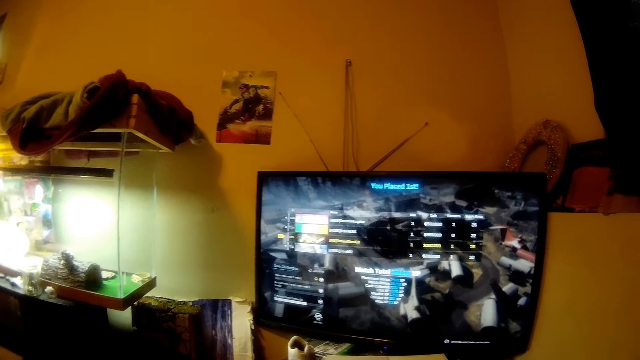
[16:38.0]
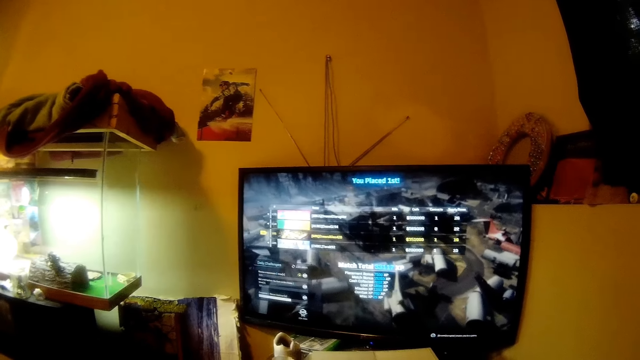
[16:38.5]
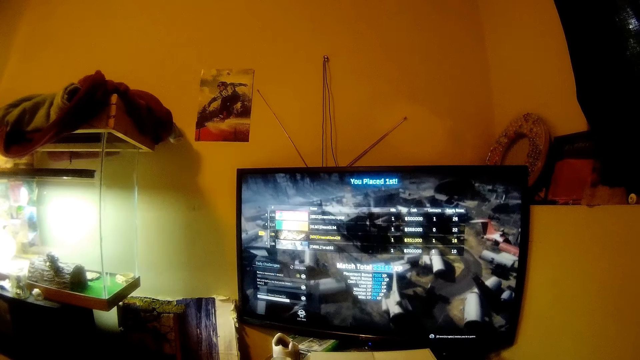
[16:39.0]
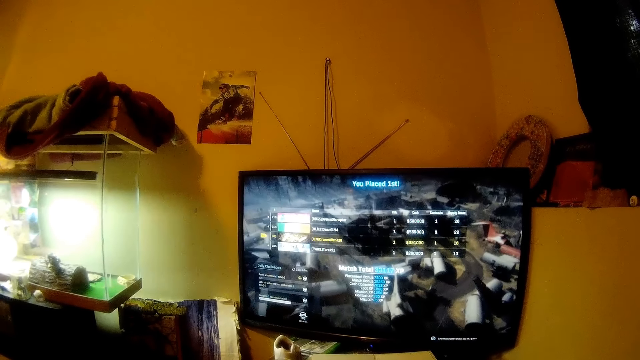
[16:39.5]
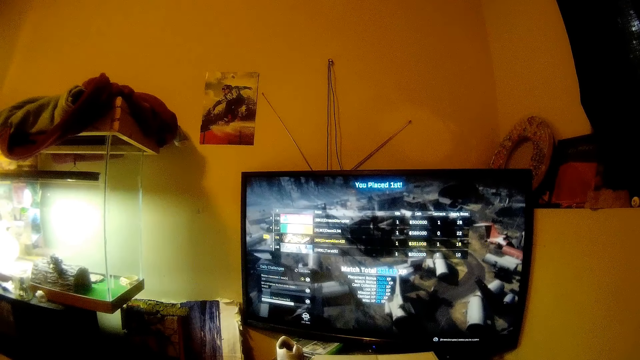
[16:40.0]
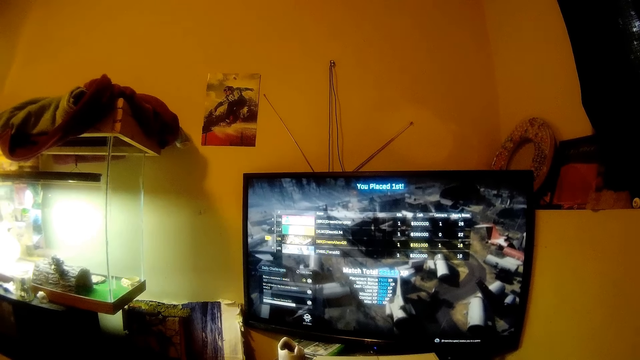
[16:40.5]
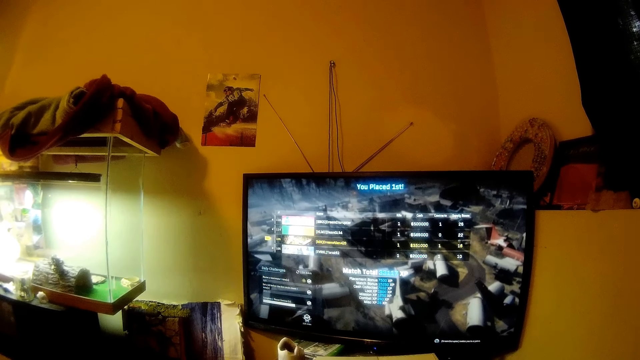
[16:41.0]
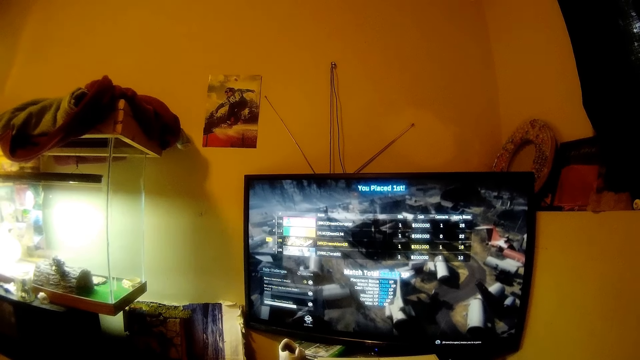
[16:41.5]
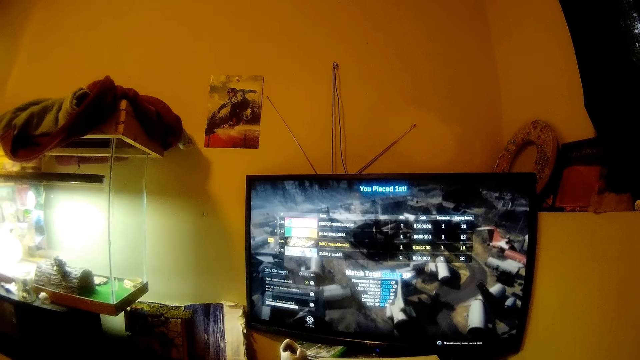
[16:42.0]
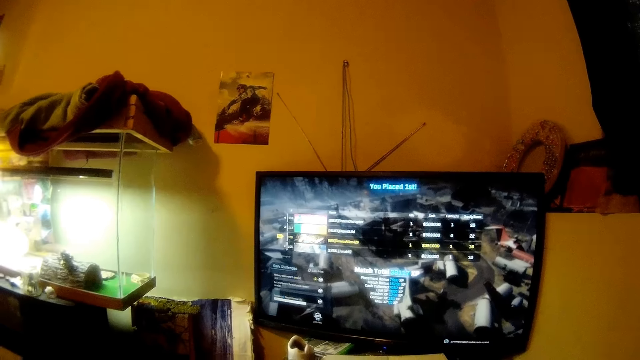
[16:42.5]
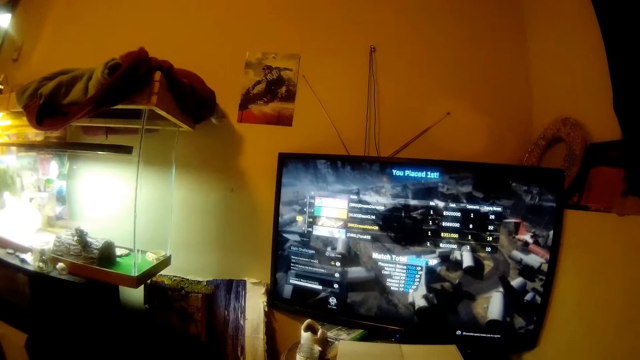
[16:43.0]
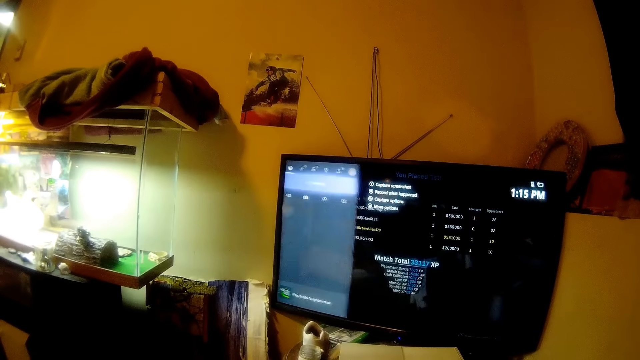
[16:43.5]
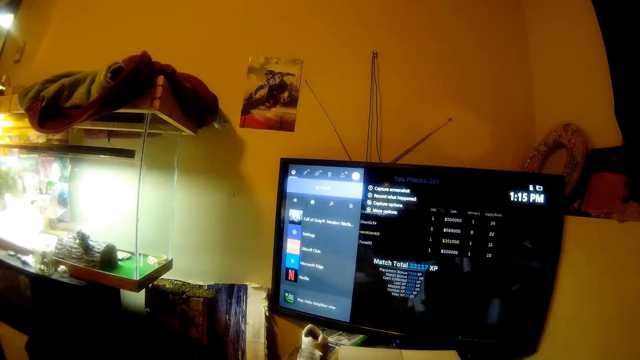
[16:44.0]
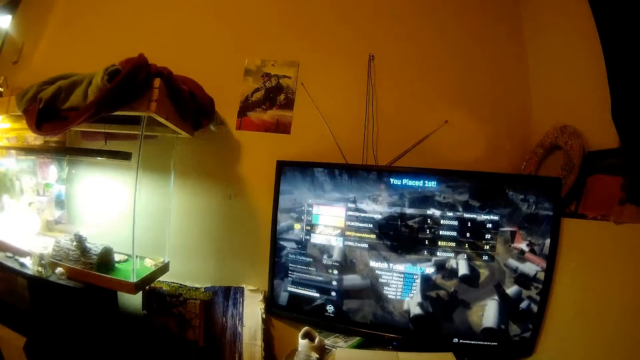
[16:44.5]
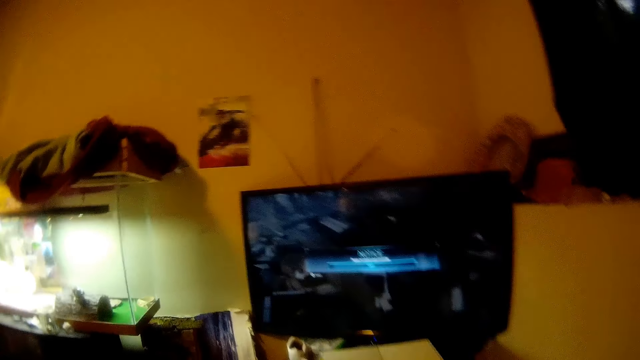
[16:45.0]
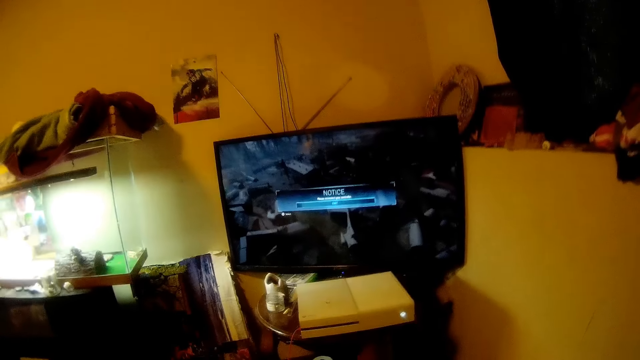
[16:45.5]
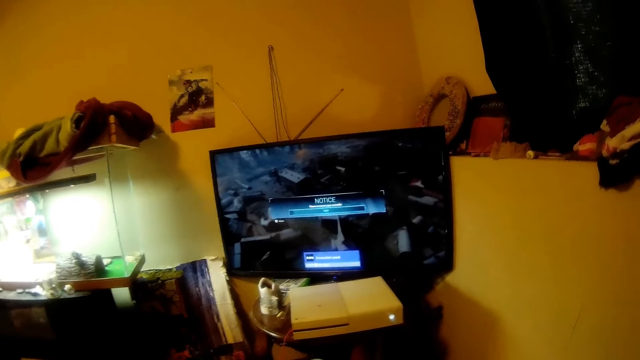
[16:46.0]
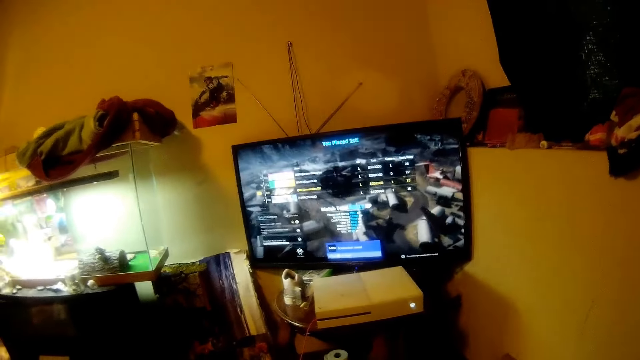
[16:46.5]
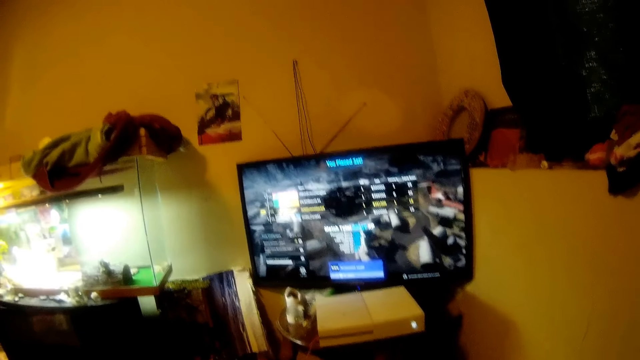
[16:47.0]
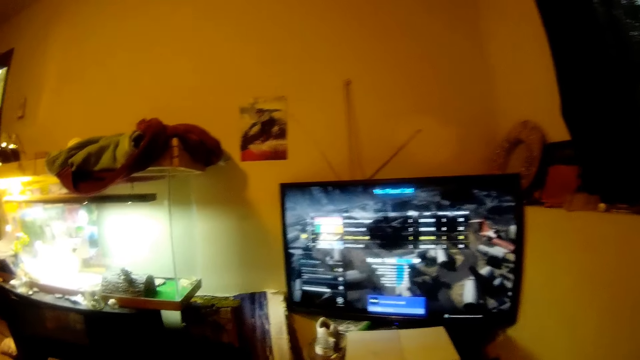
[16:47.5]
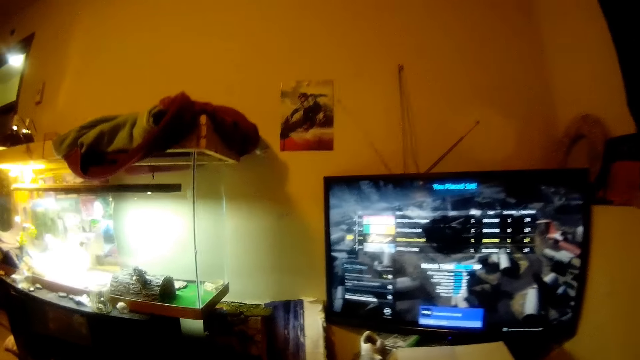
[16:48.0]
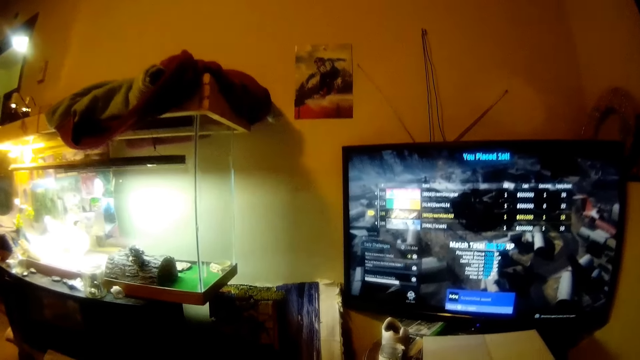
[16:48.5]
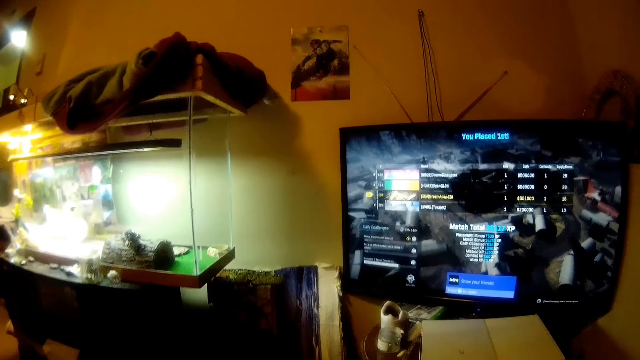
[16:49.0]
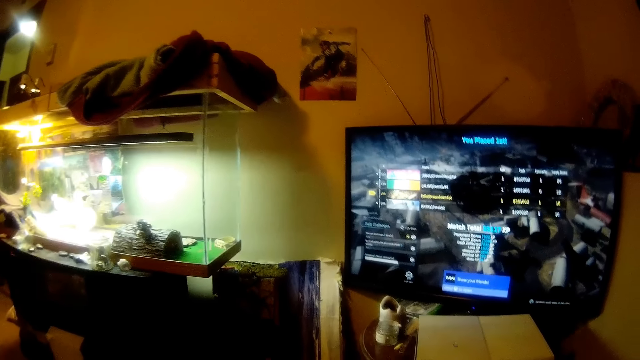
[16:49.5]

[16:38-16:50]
The camera wearer operates the screen. They look at the screen.

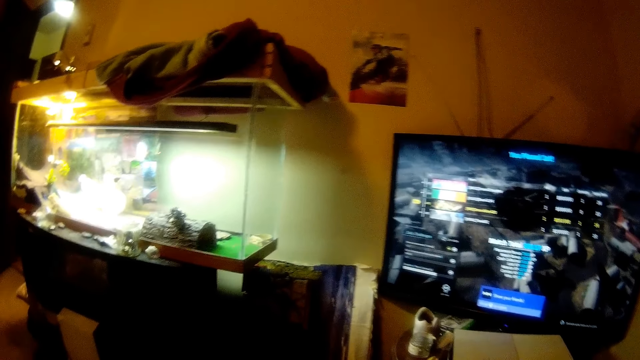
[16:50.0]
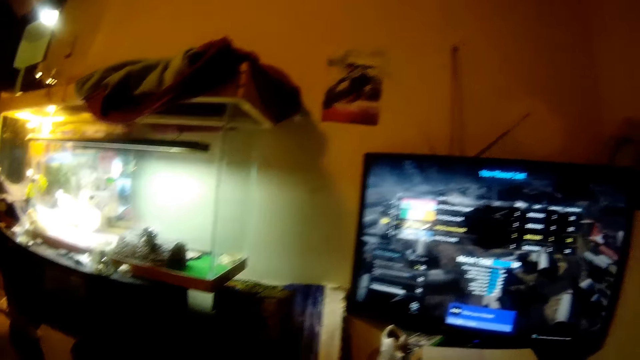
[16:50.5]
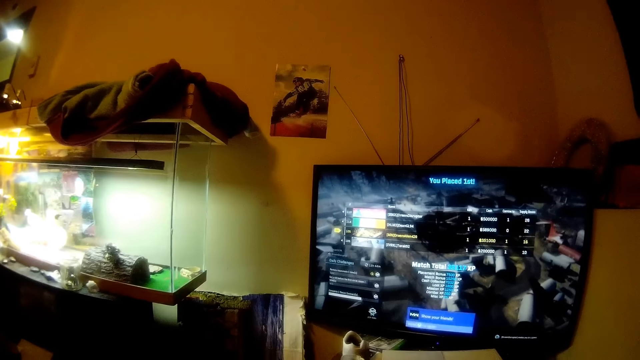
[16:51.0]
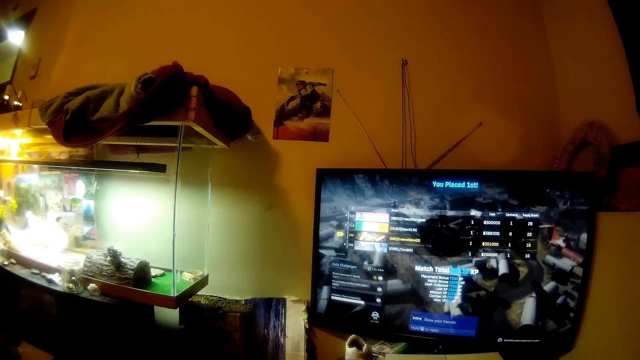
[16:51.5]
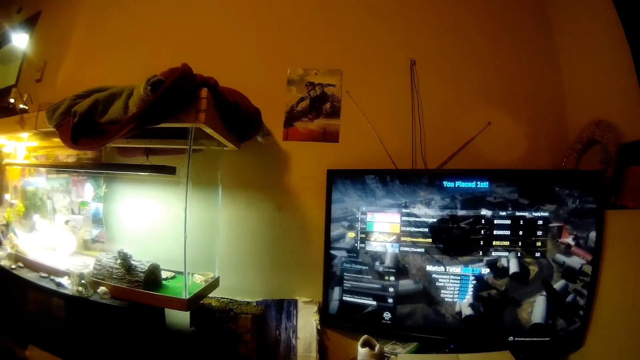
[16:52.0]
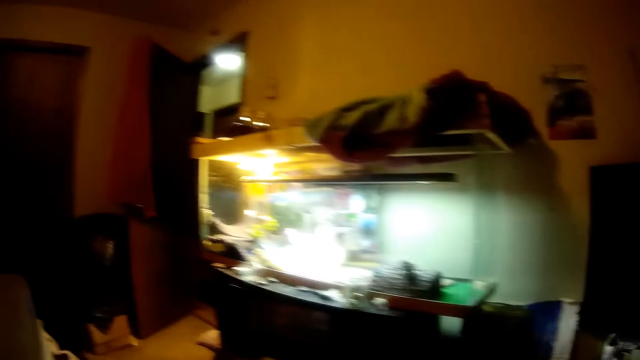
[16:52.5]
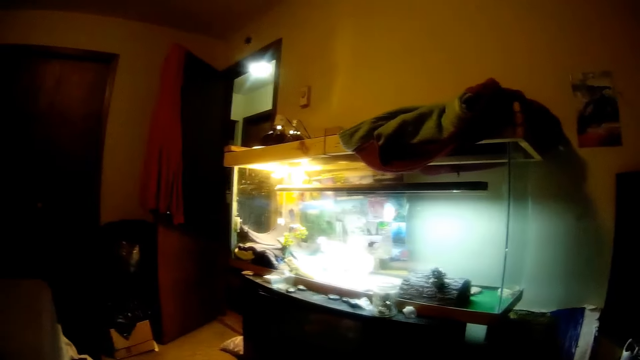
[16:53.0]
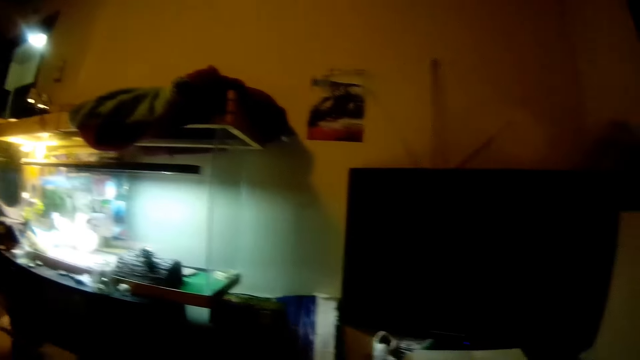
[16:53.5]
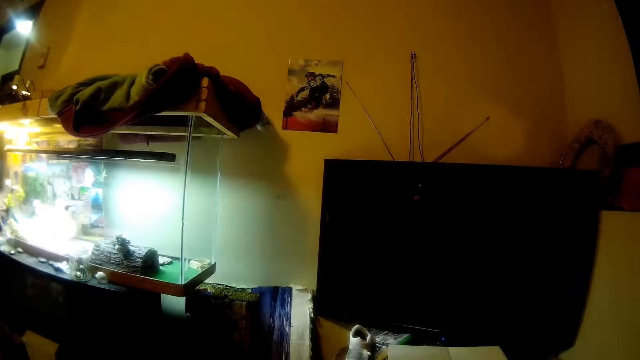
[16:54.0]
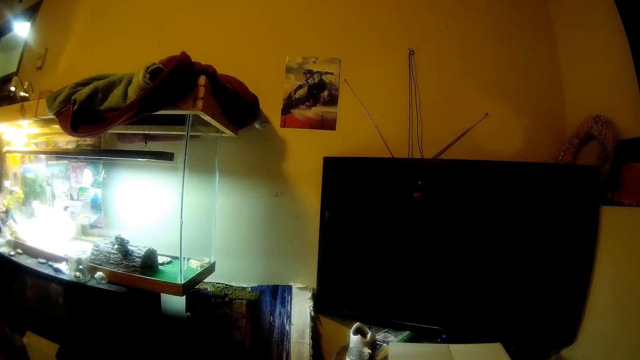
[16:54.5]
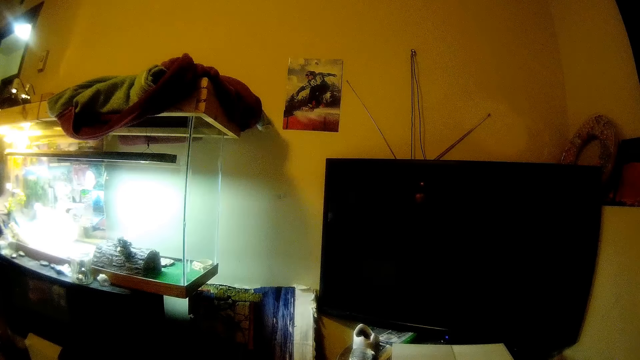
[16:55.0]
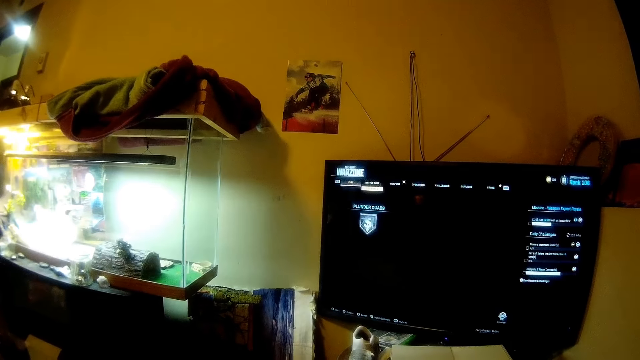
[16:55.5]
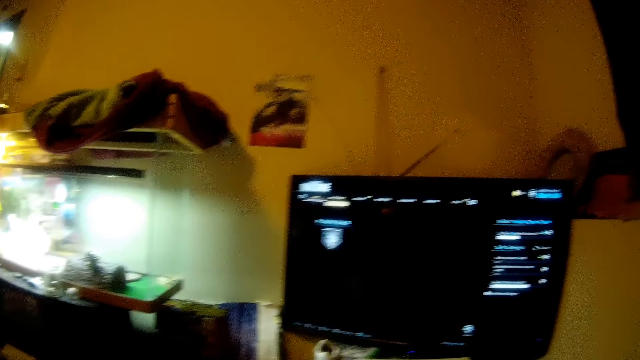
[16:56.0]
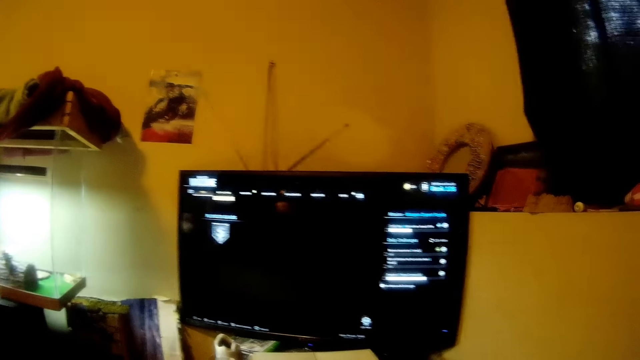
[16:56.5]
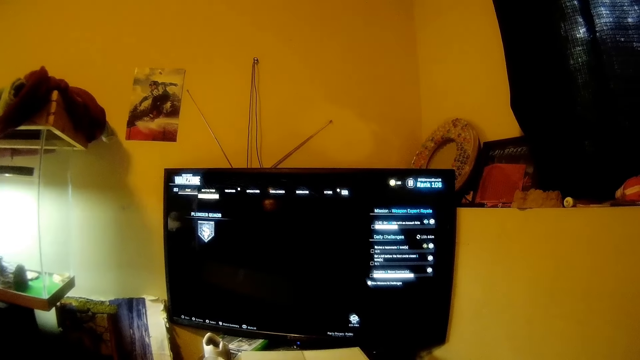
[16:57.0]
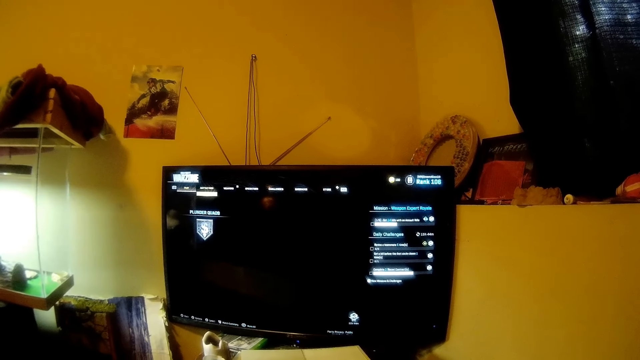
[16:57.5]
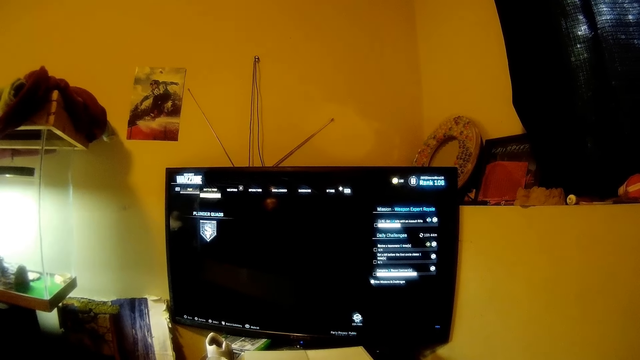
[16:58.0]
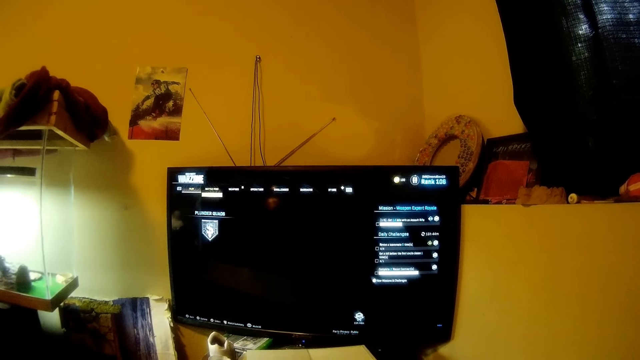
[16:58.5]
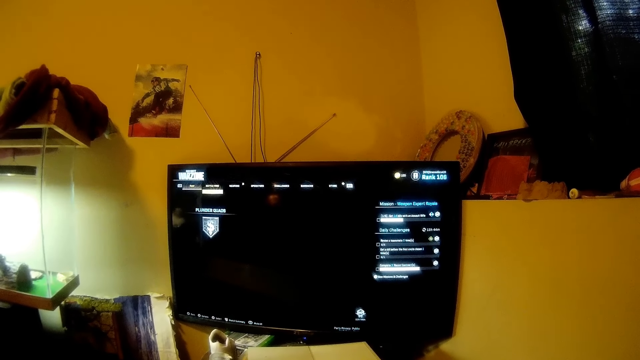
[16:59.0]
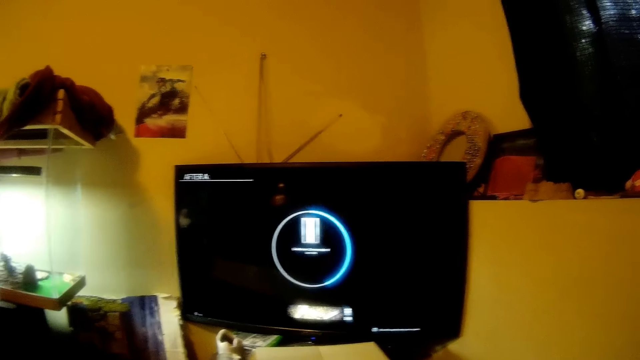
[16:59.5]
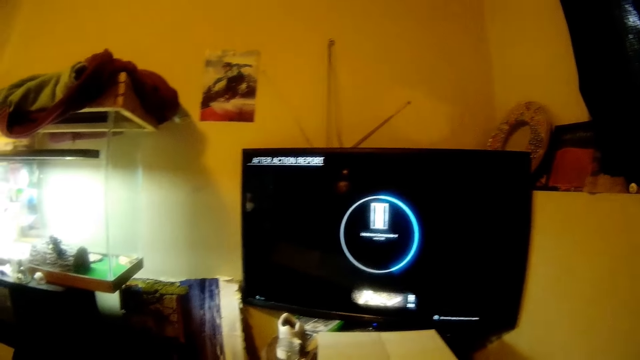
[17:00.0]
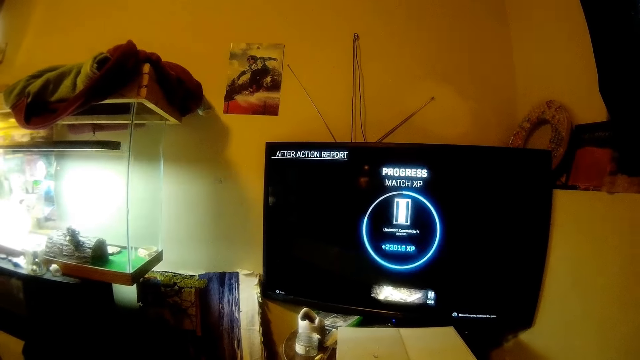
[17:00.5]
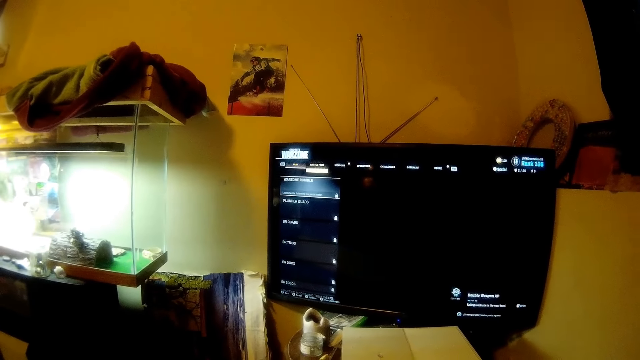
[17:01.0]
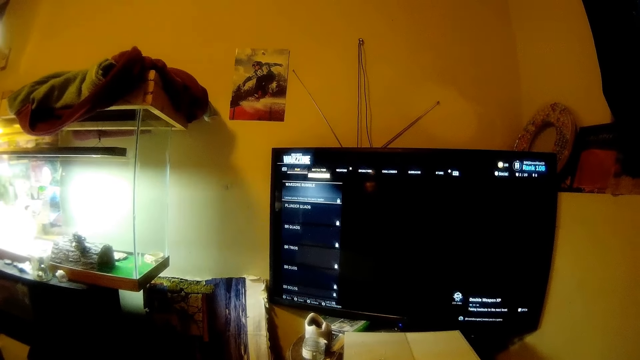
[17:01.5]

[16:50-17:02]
The camera wearer switches off the screen. They look around. They switch on the screen. They look at the screen and operate the screen.
